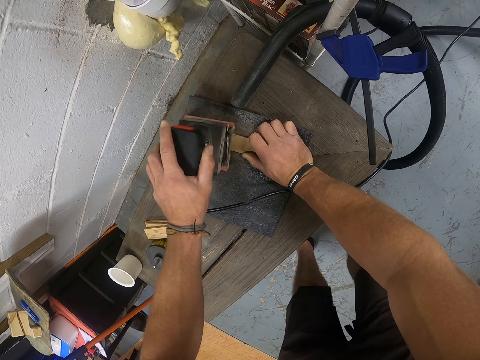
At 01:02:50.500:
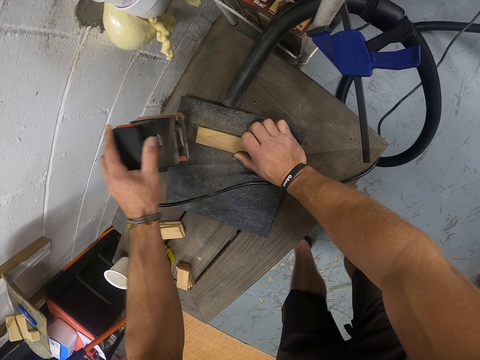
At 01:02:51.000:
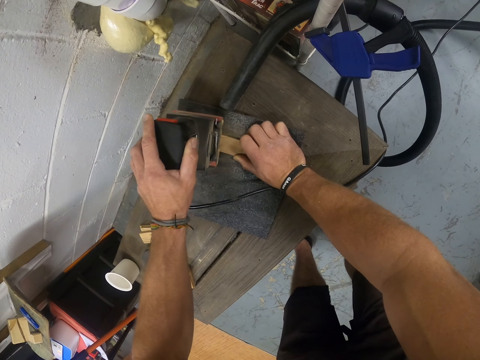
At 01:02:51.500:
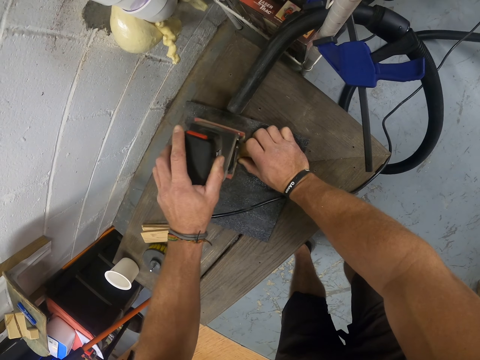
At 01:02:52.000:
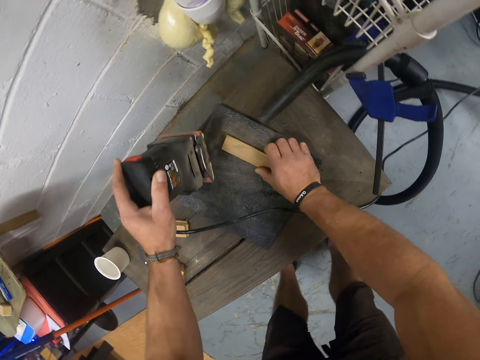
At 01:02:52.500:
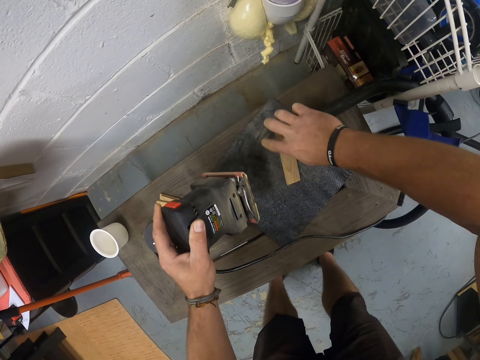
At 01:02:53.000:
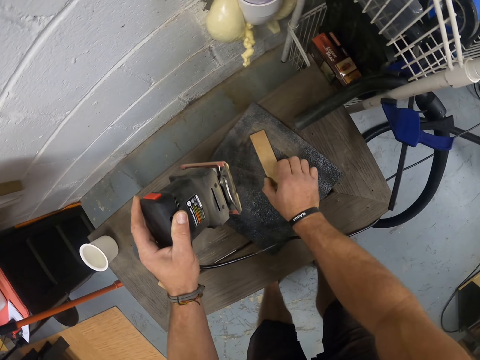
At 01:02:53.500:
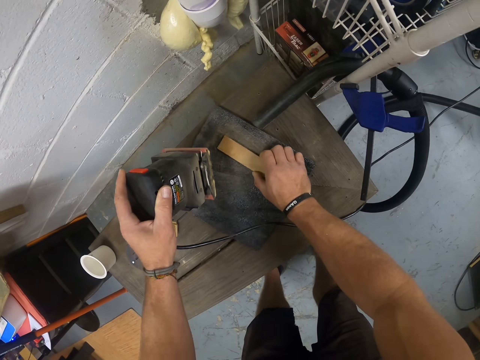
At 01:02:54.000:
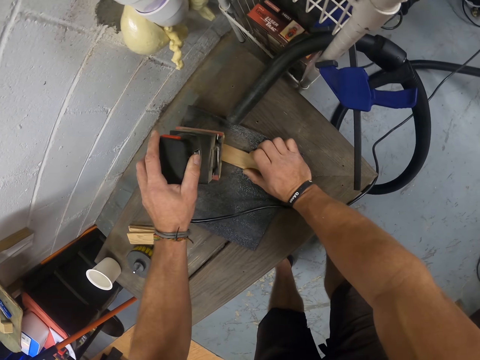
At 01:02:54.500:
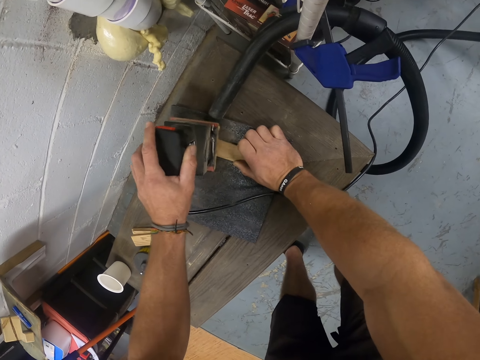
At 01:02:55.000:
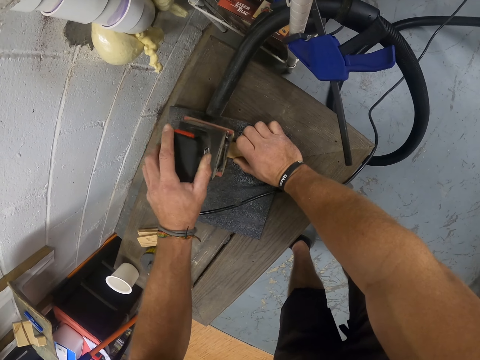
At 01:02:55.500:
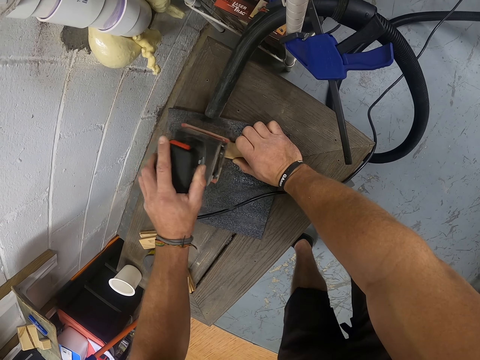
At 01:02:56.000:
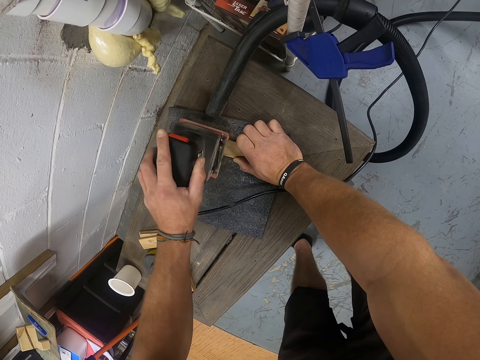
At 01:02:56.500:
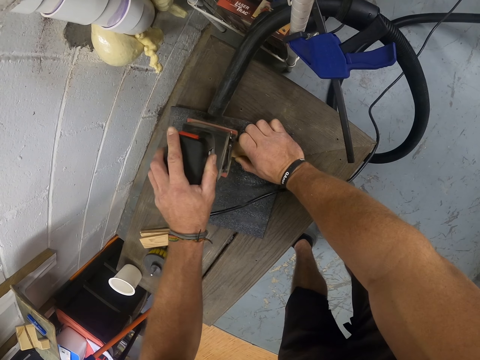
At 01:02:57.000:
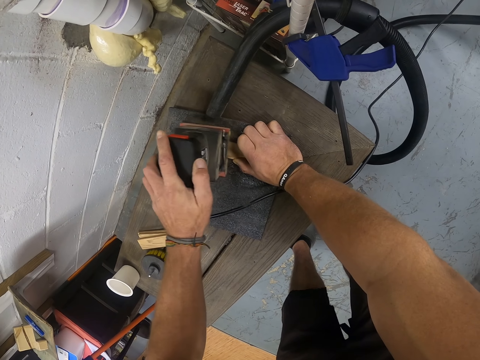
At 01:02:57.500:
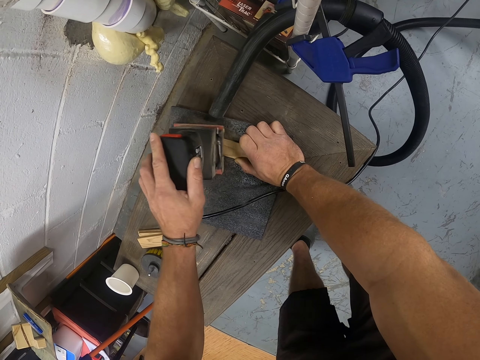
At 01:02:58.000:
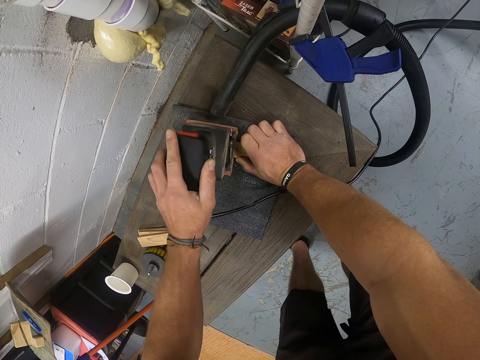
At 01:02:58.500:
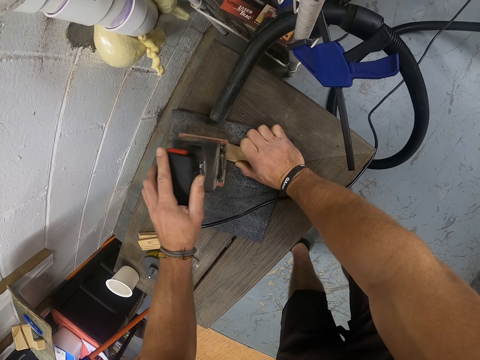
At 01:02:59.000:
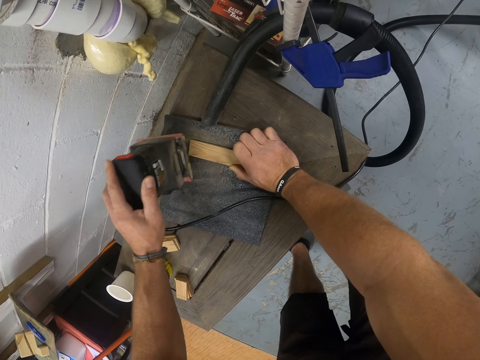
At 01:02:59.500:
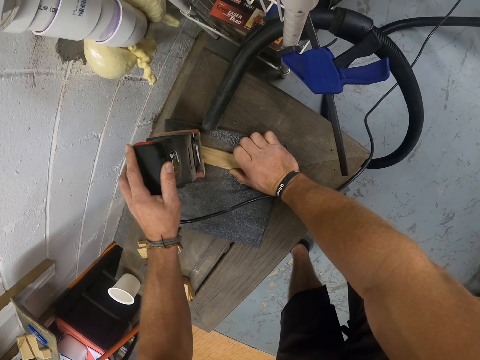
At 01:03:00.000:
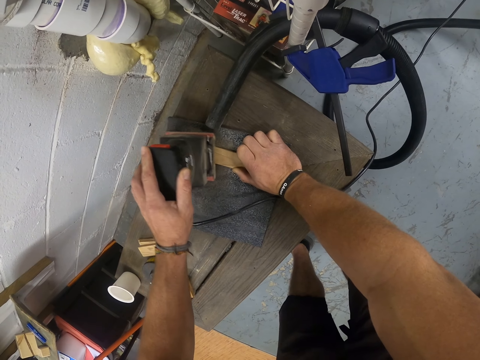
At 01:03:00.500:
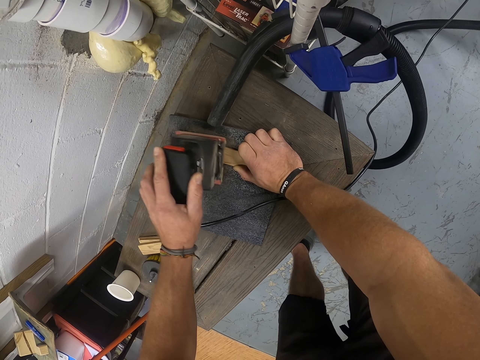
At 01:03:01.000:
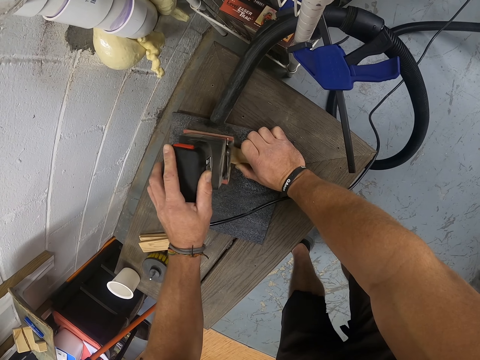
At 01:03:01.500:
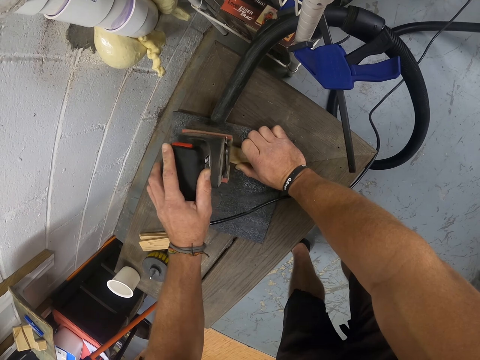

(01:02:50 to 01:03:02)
The camera wearer turns the plank on the sandpaper board with his right hand. He holds the plank on the sandpaper board with his right hand. He smoothens the plank on the sandpaper board with the sander in his left hand.

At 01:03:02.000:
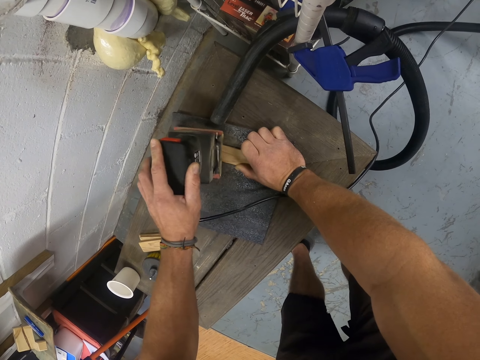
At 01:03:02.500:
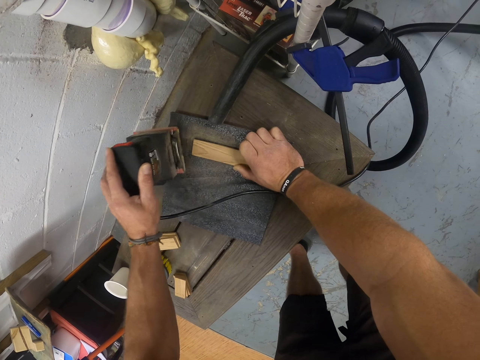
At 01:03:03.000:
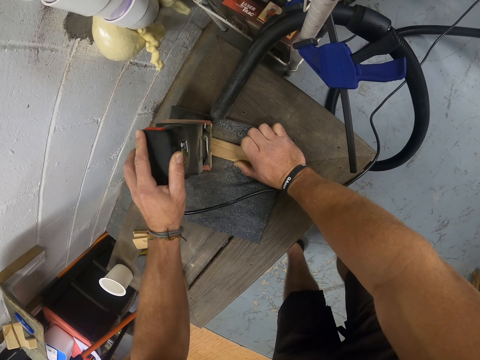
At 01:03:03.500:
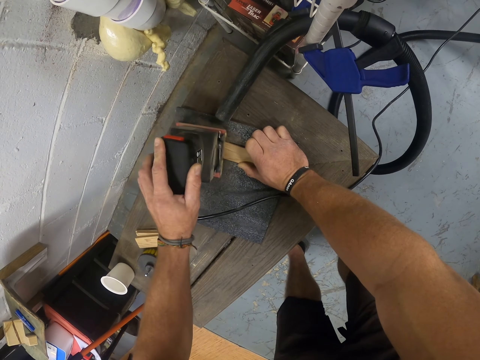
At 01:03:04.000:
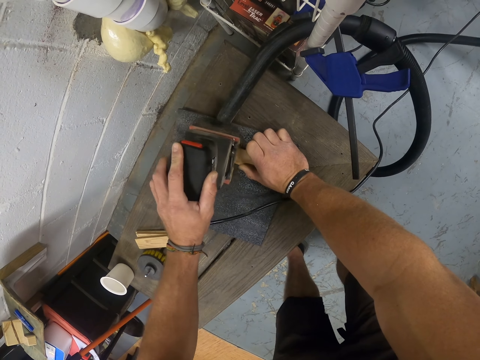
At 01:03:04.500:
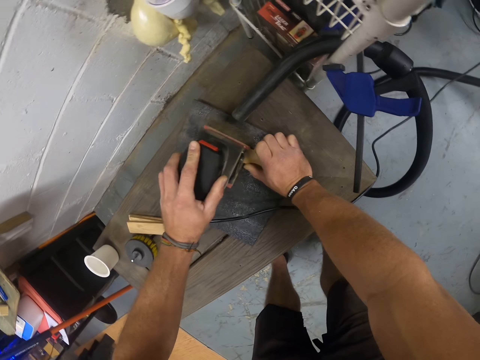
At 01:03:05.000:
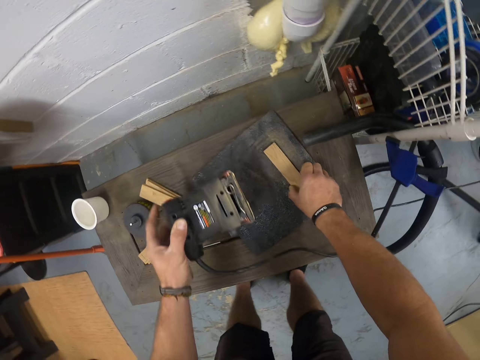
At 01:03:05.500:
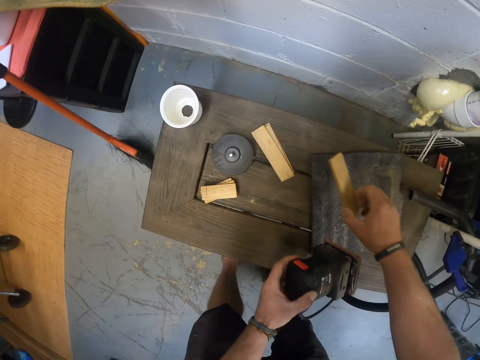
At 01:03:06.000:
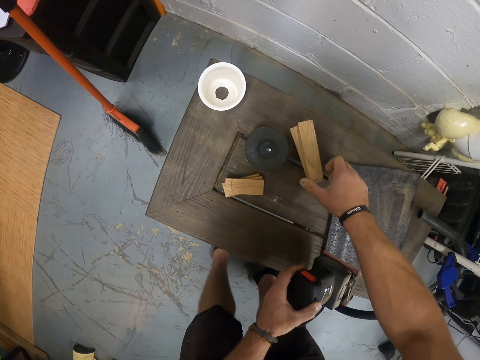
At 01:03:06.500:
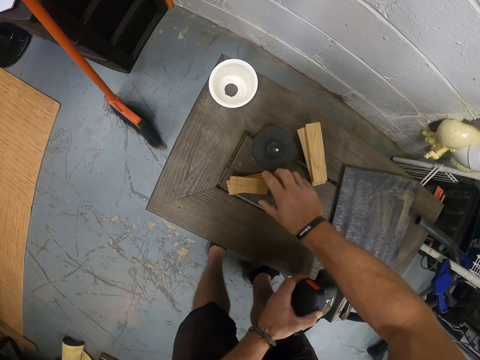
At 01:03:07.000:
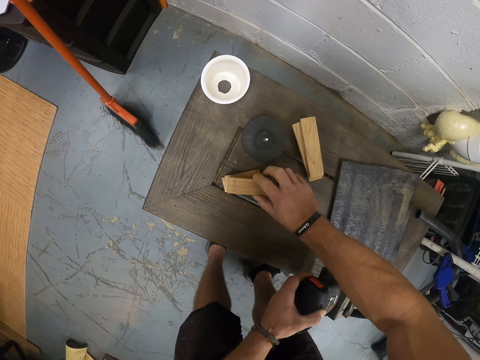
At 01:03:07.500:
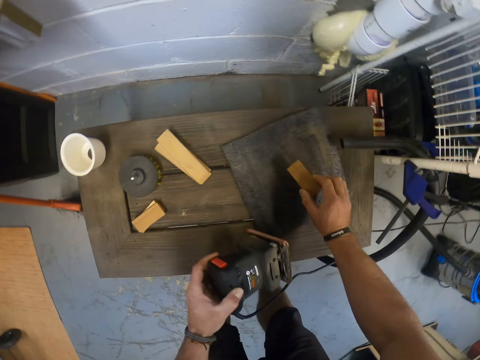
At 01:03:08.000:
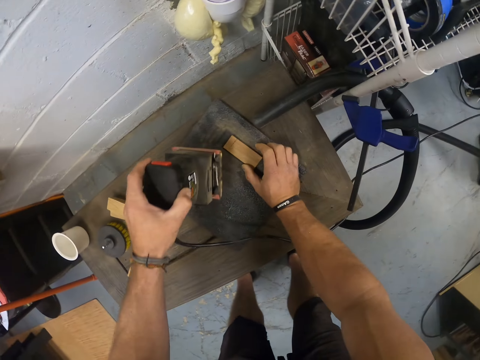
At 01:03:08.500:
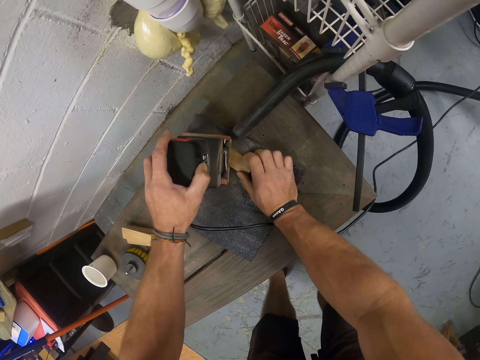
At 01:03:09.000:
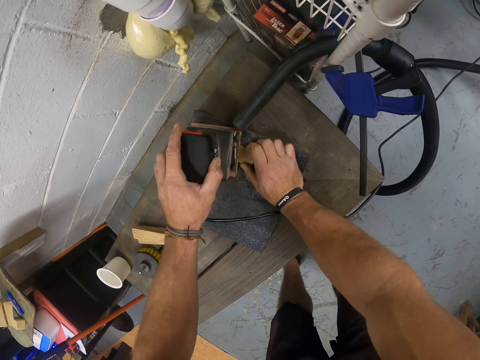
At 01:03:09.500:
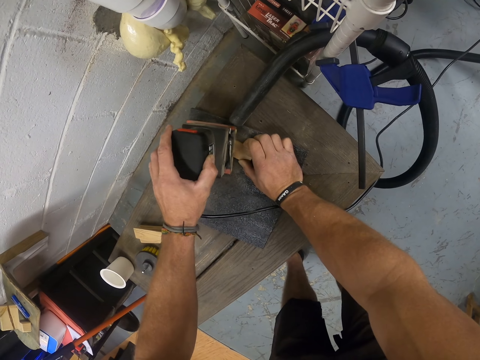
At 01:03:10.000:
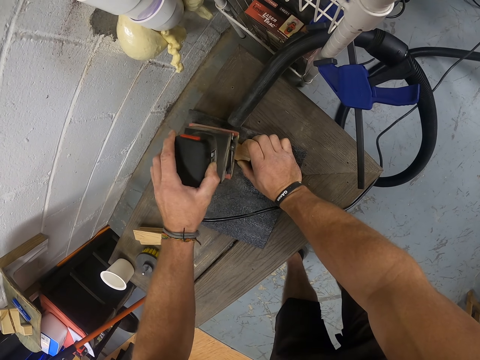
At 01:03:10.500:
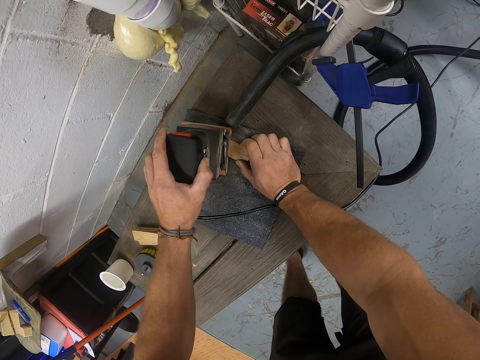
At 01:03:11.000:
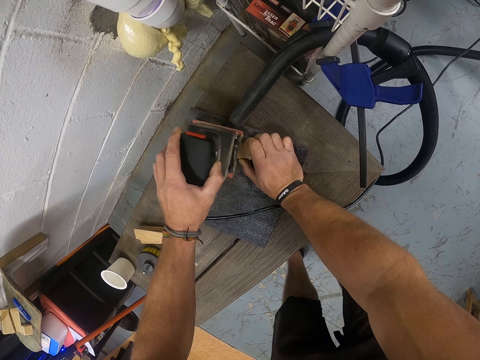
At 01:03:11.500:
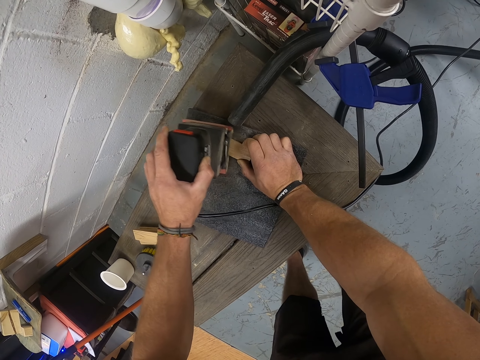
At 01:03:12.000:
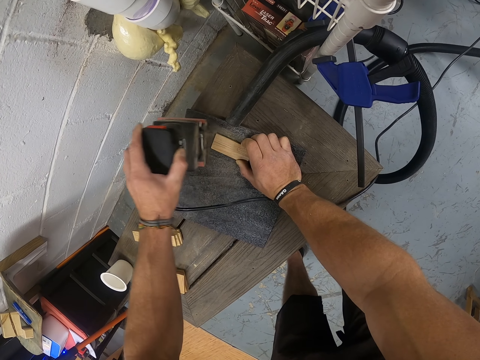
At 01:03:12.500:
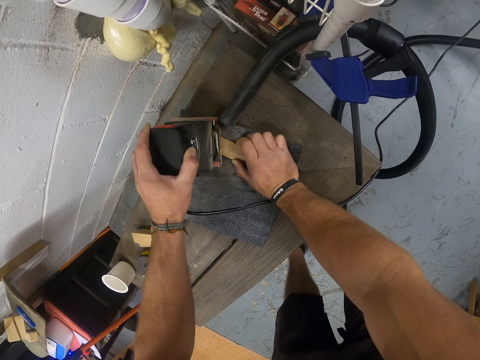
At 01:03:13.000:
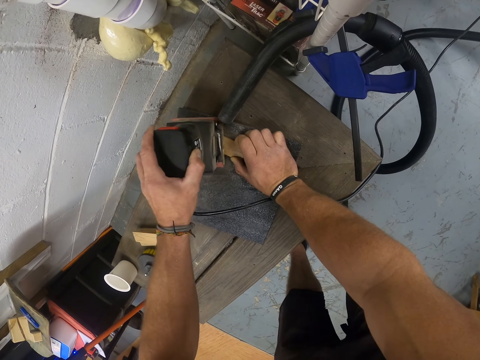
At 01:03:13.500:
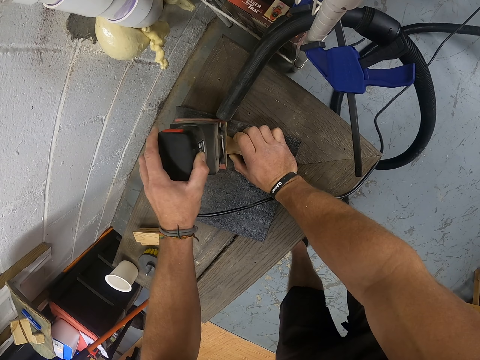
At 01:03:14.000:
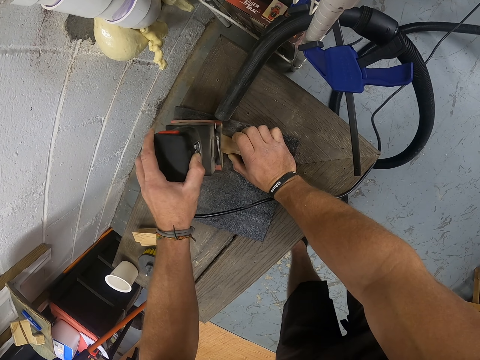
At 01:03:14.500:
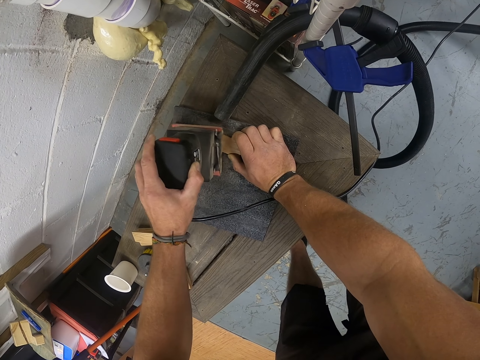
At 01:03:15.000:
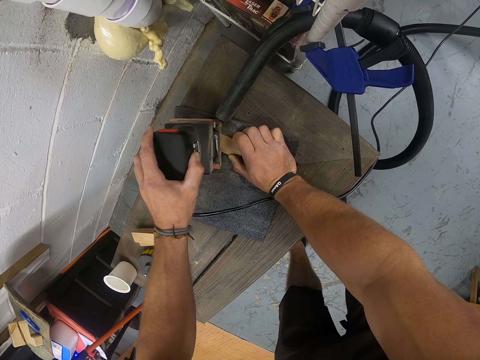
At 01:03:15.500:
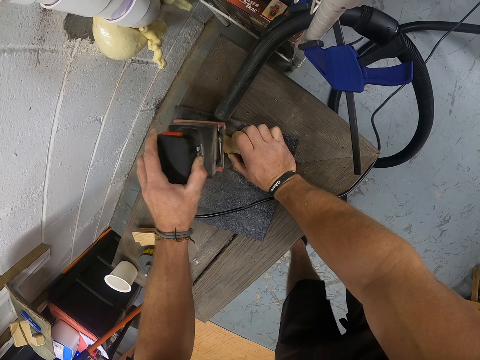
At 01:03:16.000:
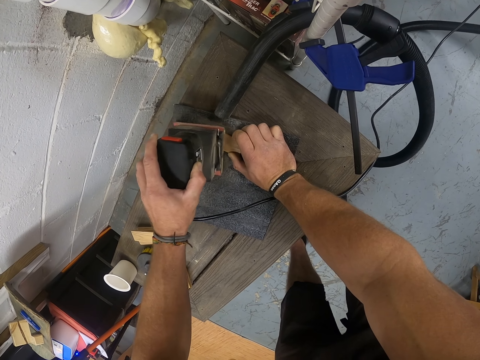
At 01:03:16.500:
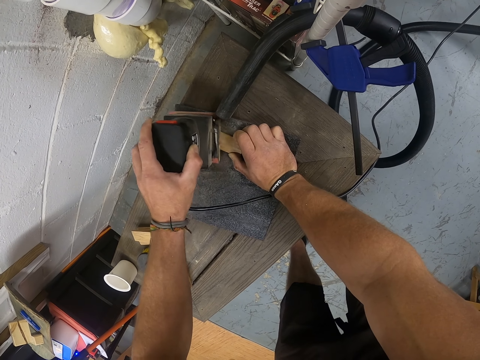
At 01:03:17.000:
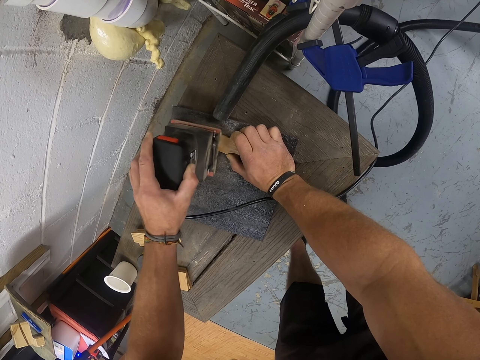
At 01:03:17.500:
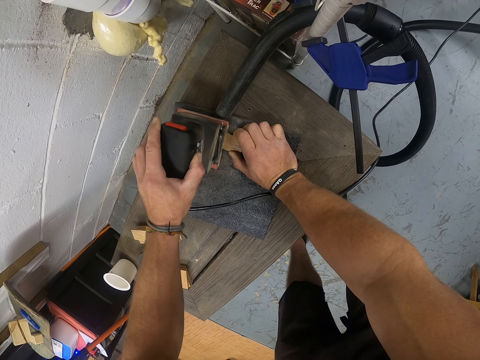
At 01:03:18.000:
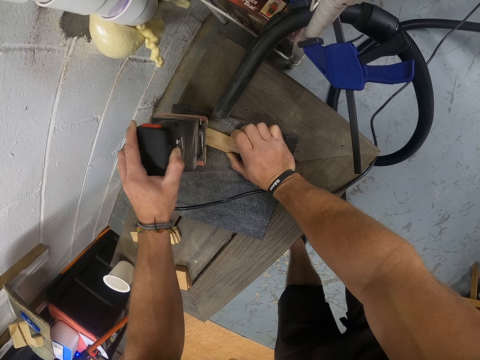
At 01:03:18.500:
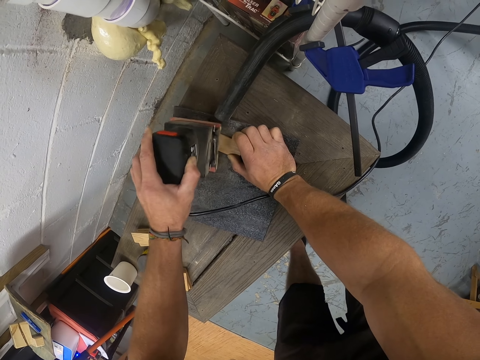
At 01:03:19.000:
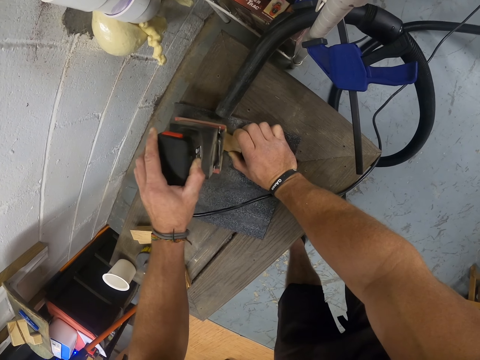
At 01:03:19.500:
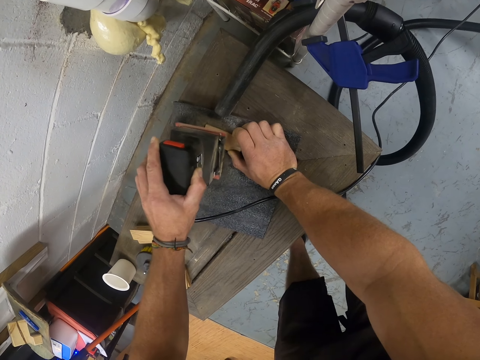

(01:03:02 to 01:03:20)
The camera wearer picks the plank from the sandpaper board with his right hand. He drops the plank on the planks on the table with his right hand. He picks a plank from the table with his right hand. He drops the plank on the sandpaper board with his right hand. He holds the plank on the sandpaper board with his right hand. He smoothens the plank on the sandpaper board with the sander in his left hand.
